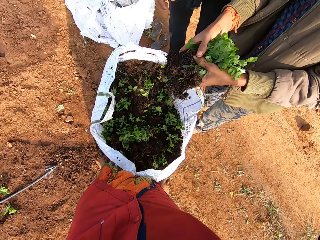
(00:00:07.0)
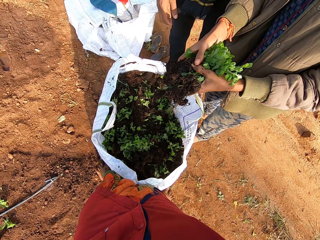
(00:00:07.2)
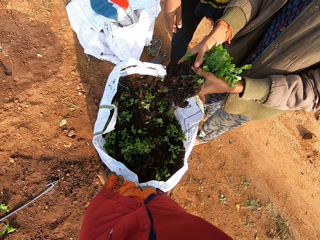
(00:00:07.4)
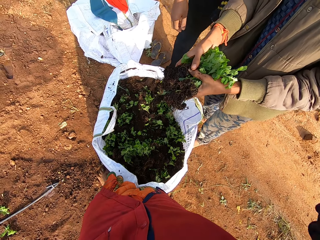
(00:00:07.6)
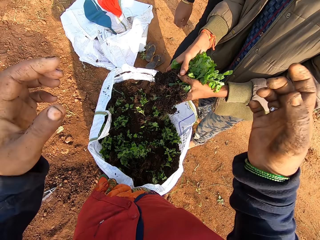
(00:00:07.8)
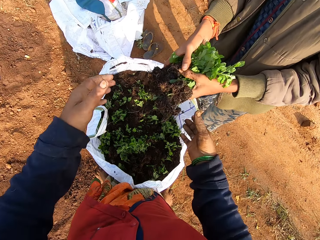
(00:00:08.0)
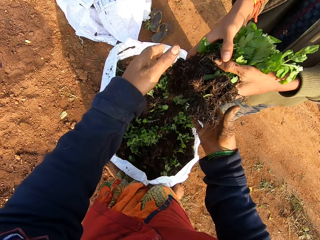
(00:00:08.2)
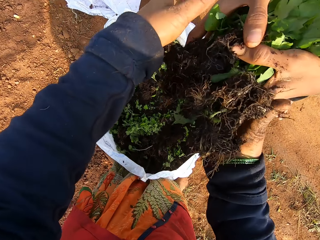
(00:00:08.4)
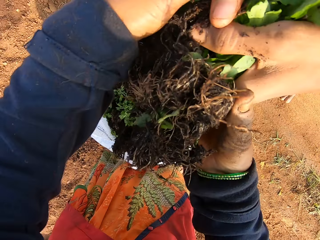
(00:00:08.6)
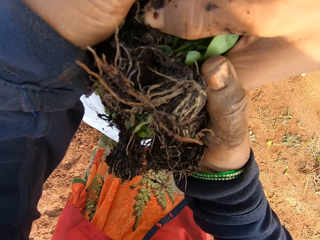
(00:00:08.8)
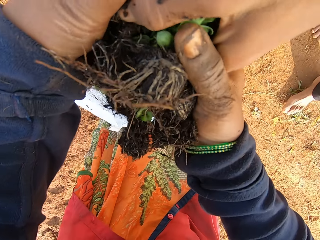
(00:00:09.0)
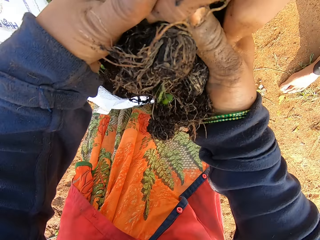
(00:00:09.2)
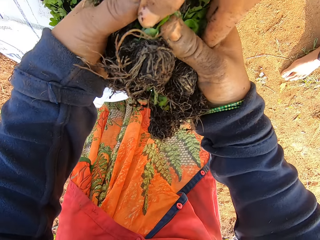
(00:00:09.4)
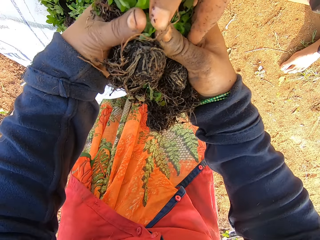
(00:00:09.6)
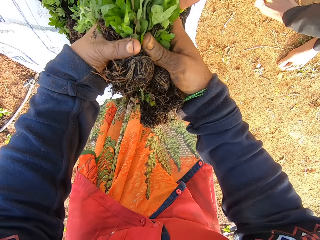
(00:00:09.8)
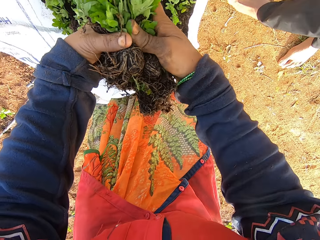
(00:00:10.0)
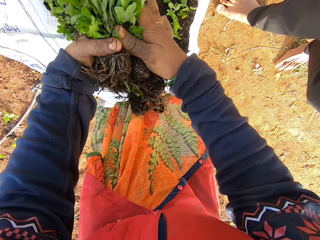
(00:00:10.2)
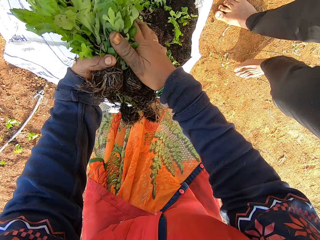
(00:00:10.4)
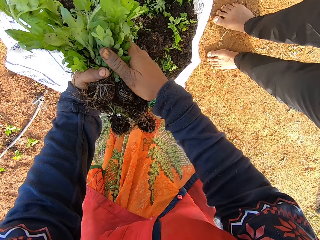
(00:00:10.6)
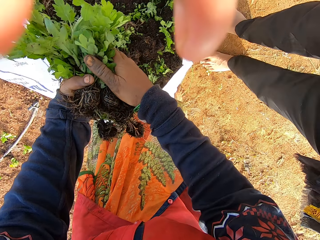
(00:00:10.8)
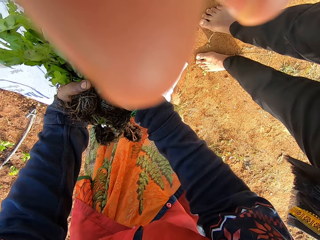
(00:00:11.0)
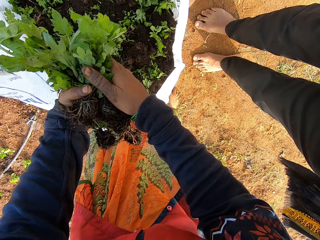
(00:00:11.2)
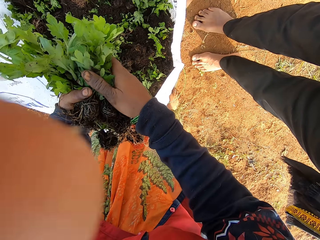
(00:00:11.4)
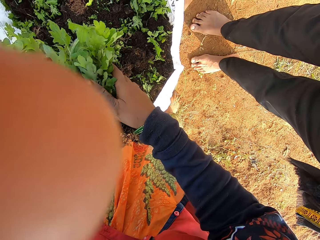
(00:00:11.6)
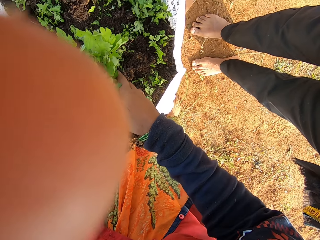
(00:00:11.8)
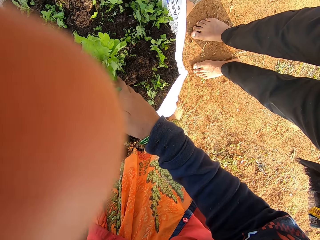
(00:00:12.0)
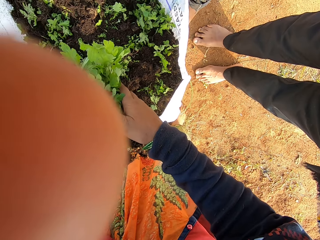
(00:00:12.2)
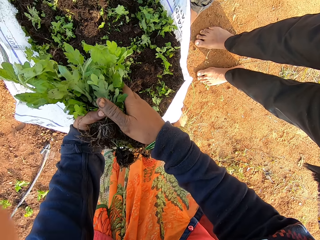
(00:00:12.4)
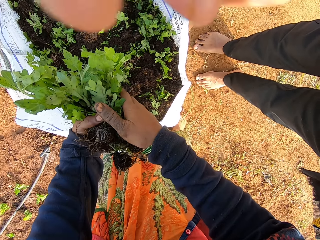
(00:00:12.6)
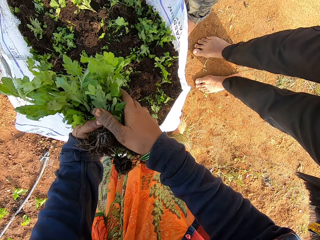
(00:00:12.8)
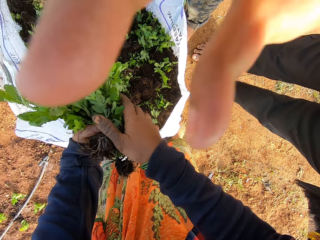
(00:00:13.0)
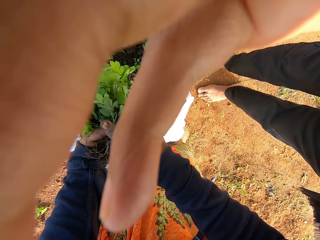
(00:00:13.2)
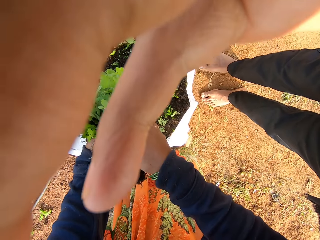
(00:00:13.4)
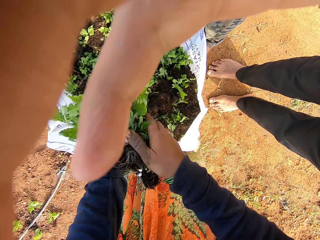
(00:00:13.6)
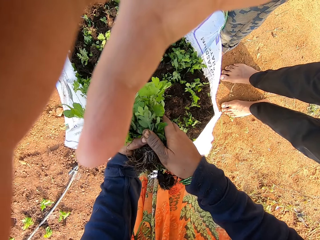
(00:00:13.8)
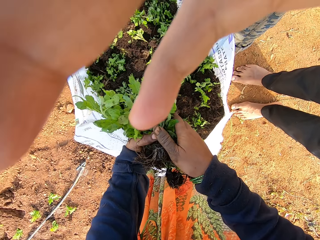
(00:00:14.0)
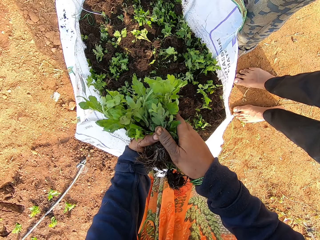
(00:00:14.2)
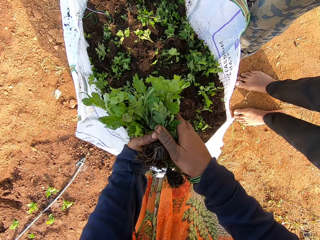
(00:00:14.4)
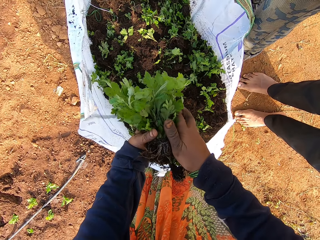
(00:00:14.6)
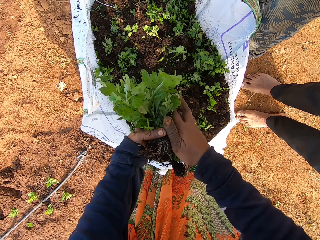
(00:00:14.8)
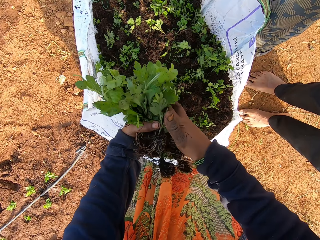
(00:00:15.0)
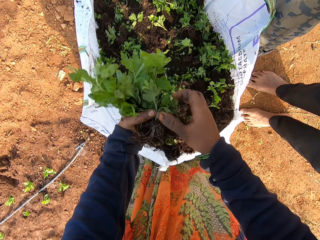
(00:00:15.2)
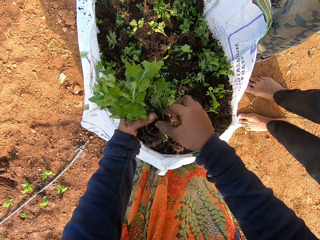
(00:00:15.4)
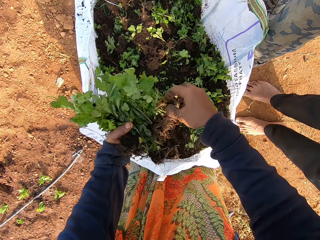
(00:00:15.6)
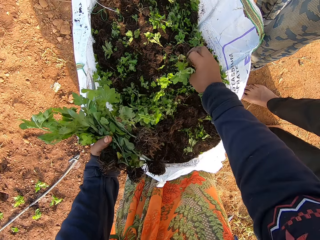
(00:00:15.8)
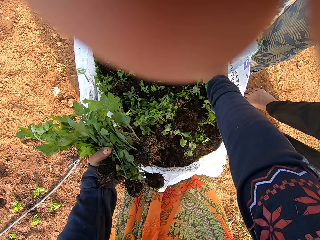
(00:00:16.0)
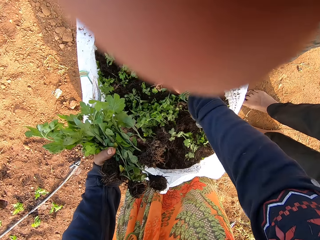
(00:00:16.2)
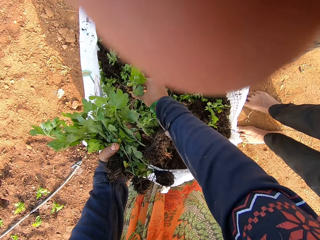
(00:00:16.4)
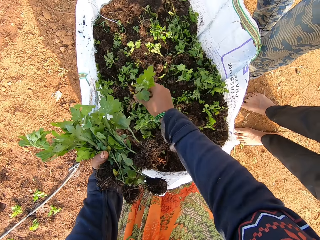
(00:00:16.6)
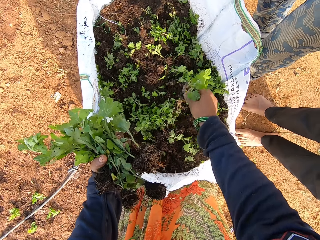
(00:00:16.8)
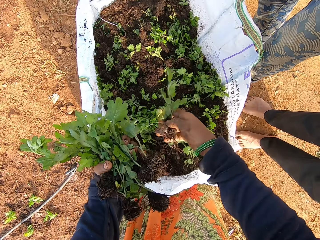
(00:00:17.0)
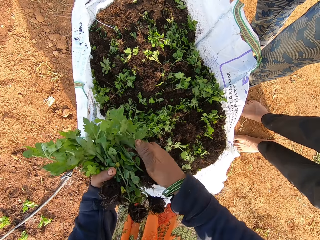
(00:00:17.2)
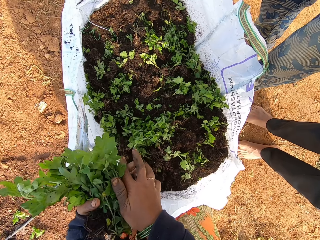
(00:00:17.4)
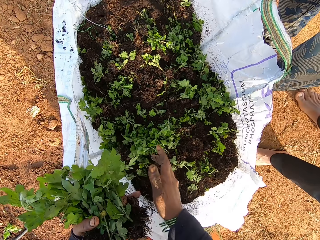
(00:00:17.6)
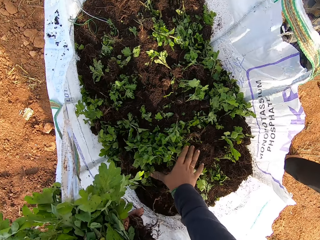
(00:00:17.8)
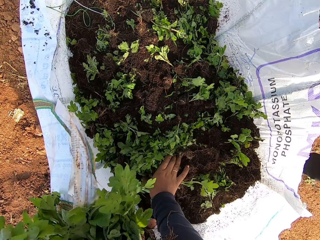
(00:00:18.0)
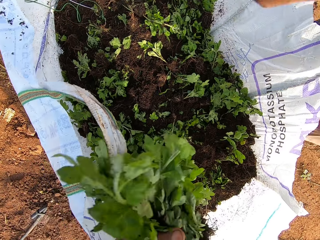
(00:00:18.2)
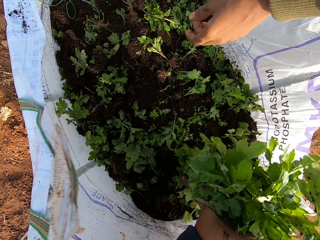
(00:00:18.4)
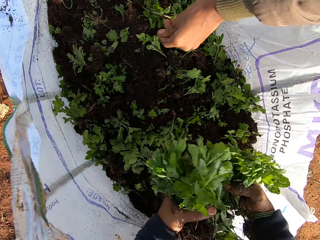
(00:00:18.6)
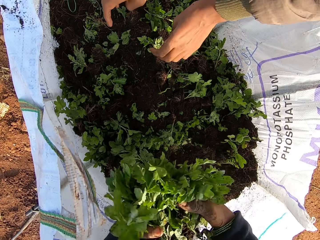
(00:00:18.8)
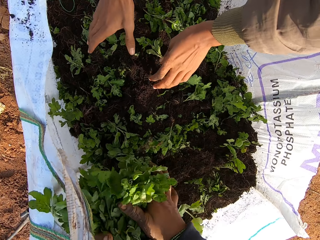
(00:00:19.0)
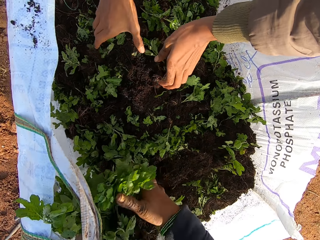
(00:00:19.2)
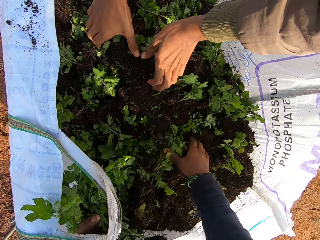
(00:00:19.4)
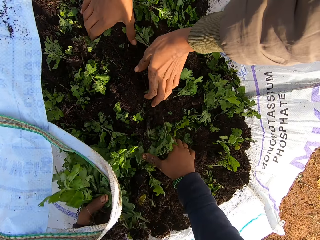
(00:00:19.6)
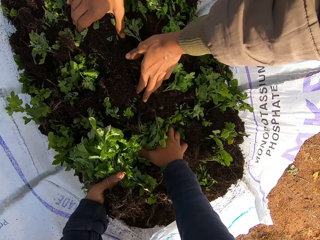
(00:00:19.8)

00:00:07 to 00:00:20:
The camera wearer interacts with a man. She takes seedlings from the man with both hands. The man touches the camera. The man adjusts the camera on the camera wearer's head with both hands. The camera wearer removes a seedling from the seedlings in her left hand with her right hand. She drops seedlings. She passes the seedling in her right hand to her left hand. She picks seedlings.

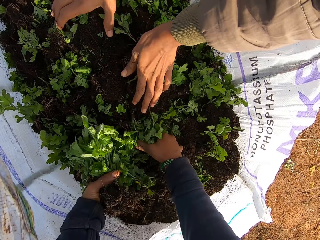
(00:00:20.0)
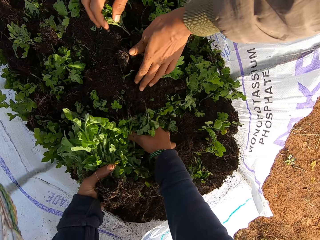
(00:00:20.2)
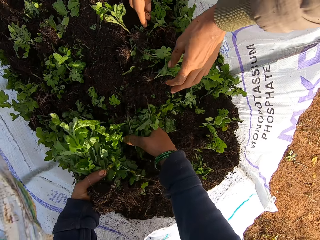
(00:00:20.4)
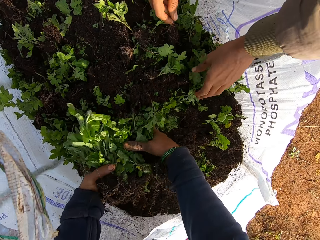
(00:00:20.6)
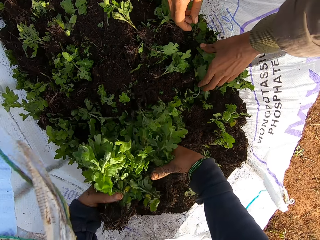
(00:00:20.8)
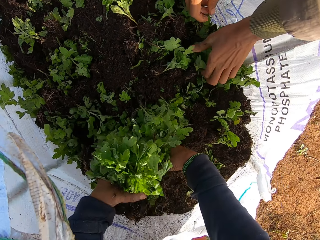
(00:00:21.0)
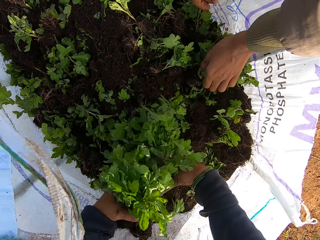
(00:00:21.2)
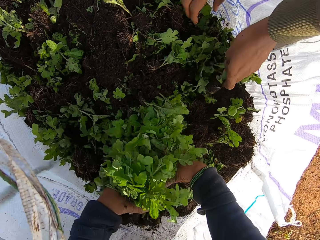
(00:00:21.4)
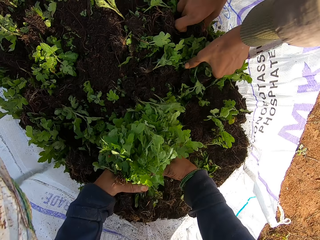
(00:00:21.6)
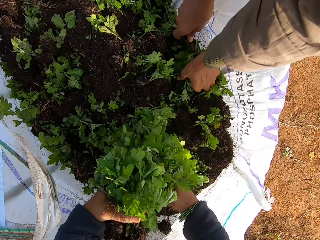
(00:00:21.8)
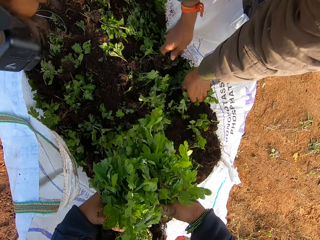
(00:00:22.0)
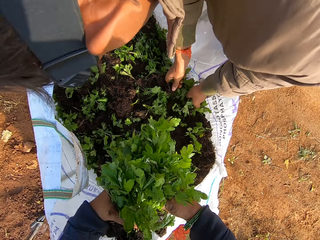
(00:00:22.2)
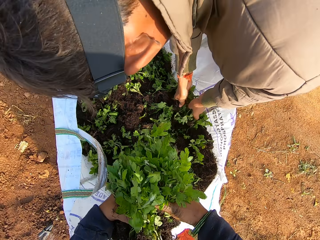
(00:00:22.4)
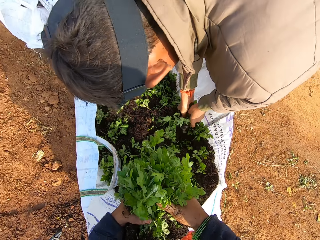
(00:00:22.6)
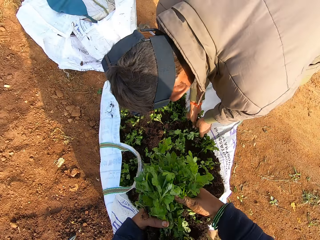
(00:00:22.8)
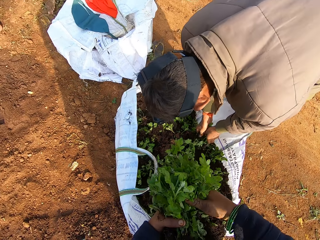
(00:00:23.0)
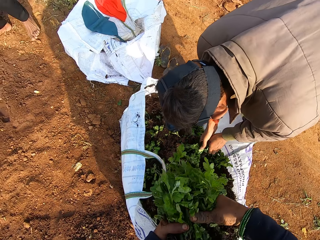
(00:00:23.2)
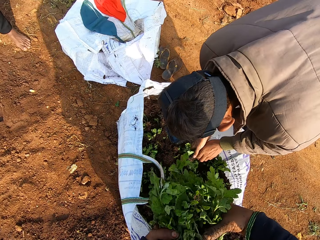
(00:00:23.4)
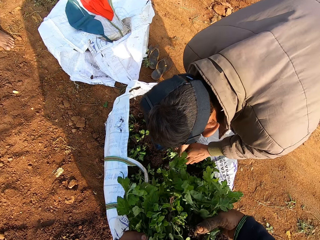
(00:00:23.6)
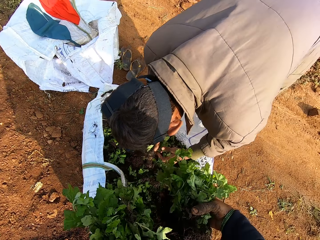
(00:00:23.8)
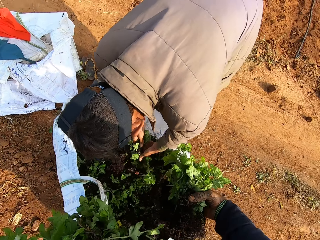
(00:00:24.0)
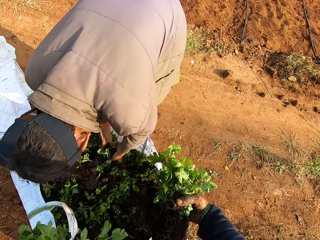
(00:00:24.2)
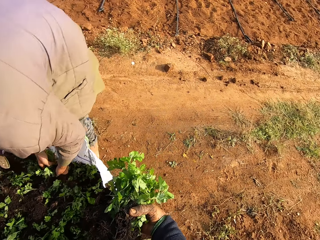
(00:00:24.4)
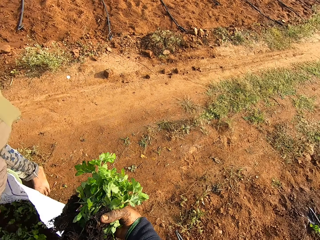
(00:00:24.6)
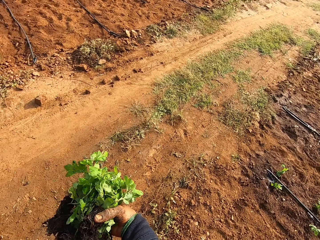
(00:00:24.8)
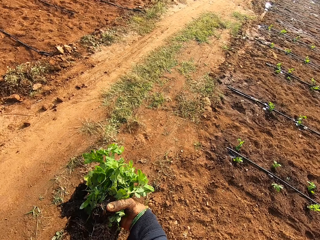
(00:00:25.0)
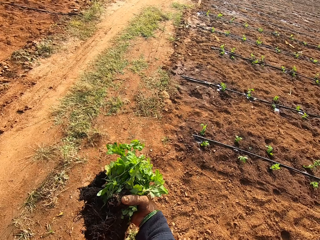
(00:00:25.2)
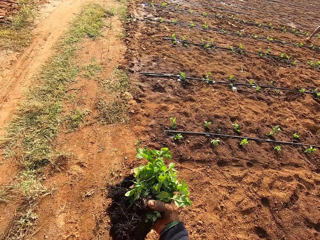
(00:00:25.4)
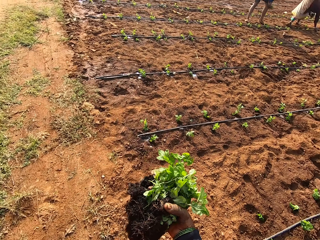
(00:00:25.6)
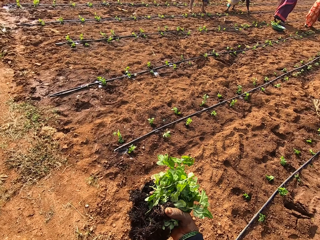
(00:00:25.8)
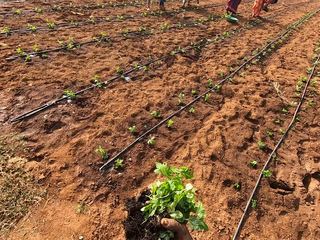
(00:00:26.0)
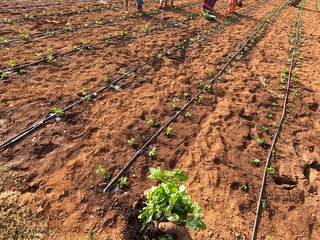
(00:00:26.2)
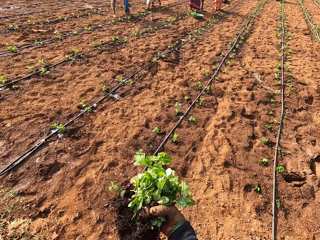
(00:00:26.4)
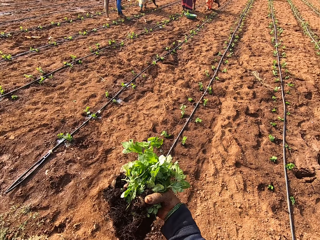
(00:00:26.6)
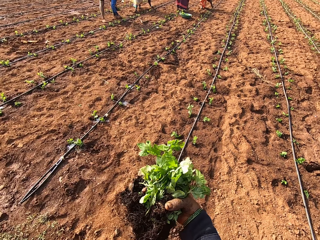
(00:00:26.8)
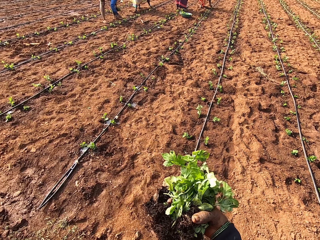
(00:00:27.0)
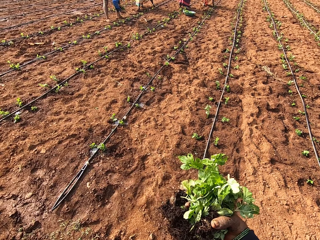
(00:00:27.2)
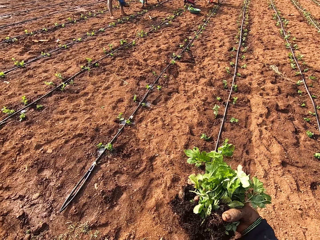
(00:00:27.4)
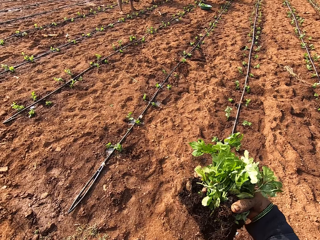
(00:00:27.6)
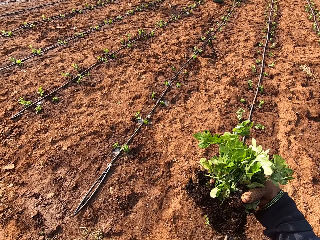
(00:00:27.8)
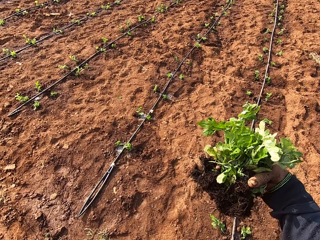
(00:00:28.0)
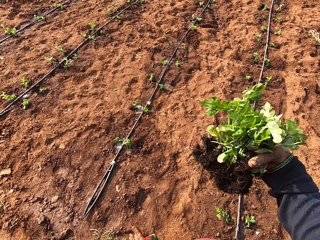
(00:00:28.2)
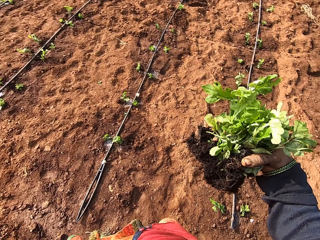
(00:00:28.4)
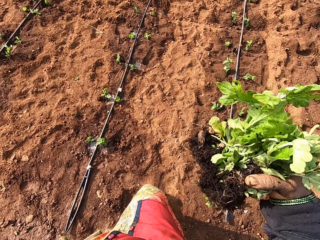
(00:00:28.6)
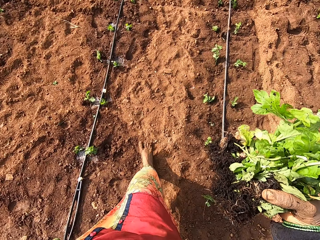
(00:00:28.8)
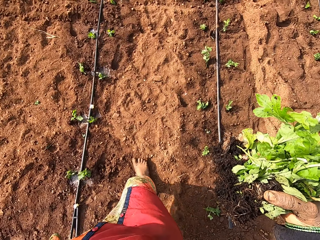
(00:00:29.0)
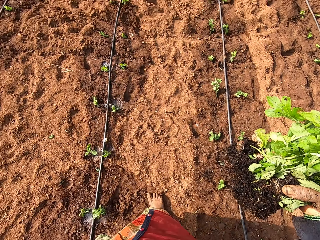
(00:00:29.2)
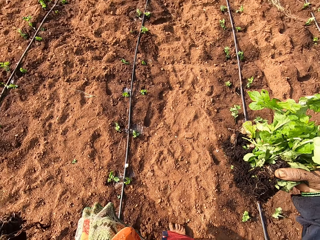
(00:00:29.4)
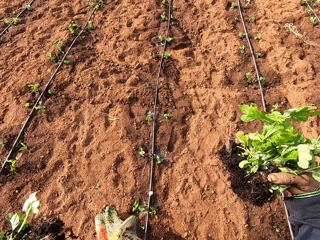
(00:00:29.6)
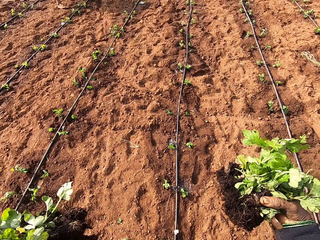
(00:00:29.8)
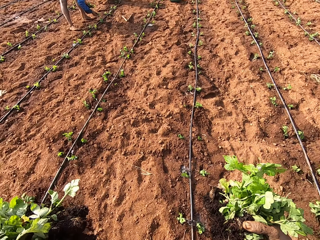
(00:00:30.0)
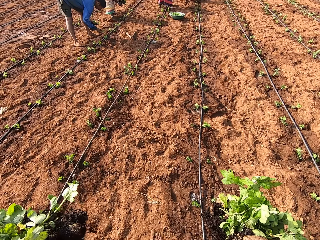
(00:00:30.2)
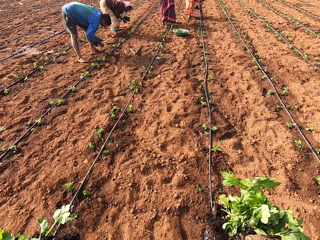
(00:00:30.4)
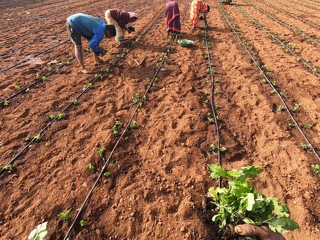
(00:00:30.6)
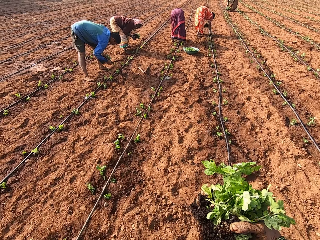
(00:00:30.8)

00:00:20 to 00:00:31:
The camera wearer packs seedlings from a bag on the ground with both hands. A man picks a seedling from the bag with his left hand. The man passes the seedling in his left hand to his right hand. The camera wearer walks.
